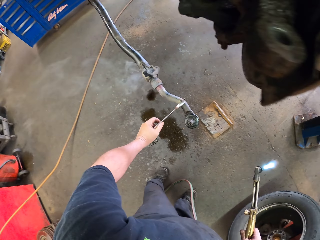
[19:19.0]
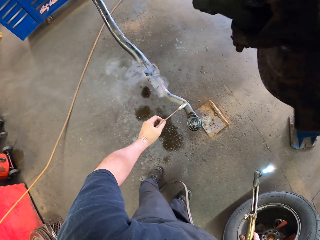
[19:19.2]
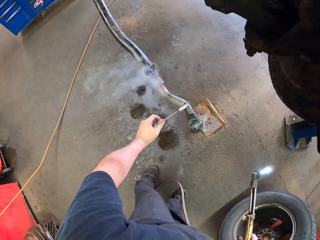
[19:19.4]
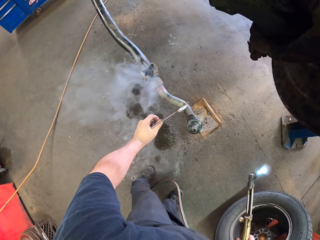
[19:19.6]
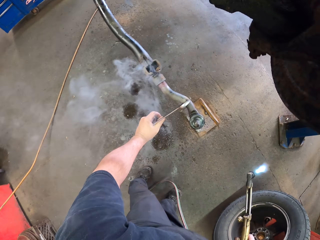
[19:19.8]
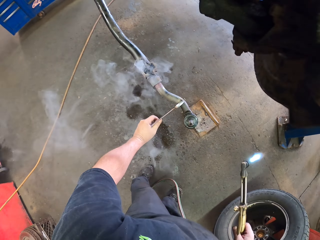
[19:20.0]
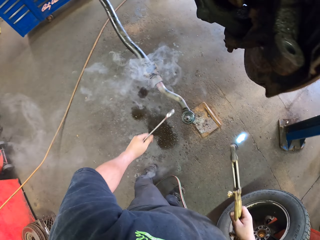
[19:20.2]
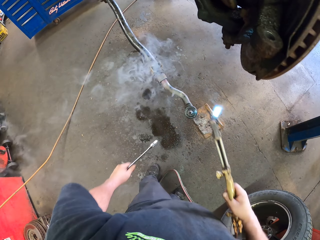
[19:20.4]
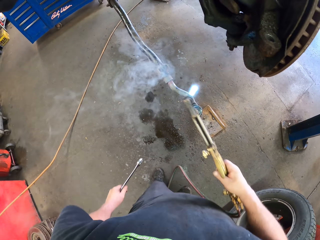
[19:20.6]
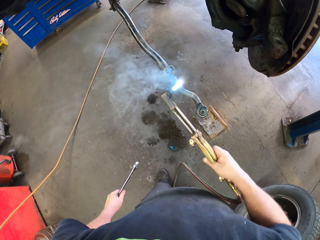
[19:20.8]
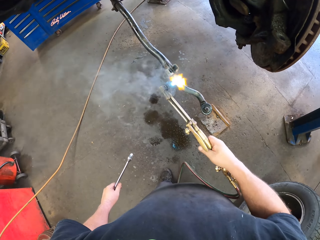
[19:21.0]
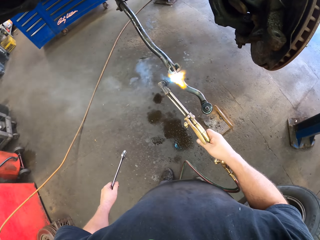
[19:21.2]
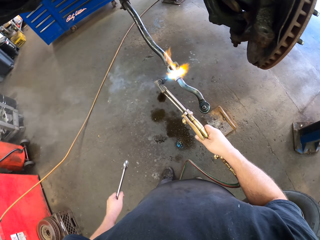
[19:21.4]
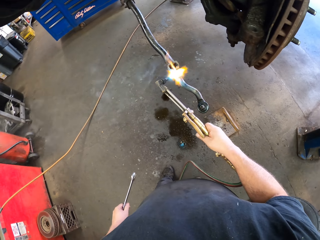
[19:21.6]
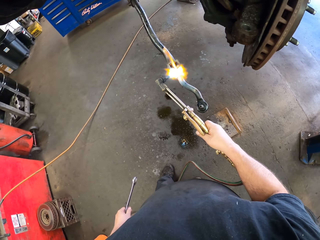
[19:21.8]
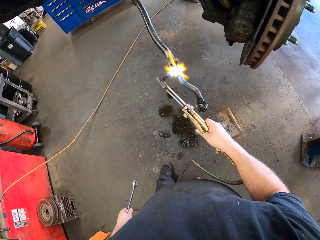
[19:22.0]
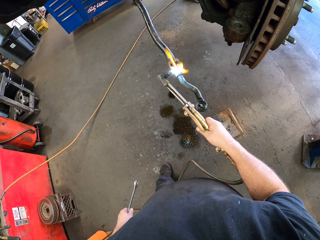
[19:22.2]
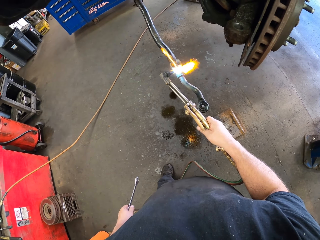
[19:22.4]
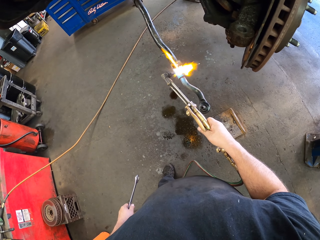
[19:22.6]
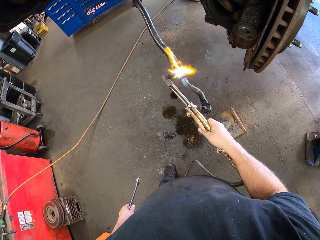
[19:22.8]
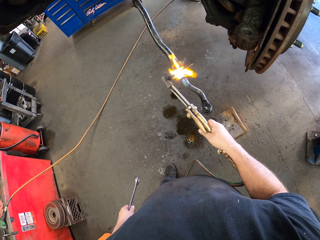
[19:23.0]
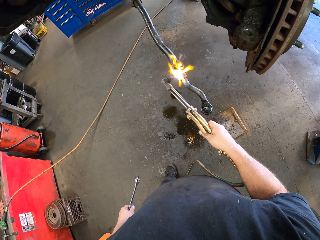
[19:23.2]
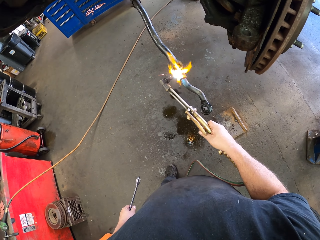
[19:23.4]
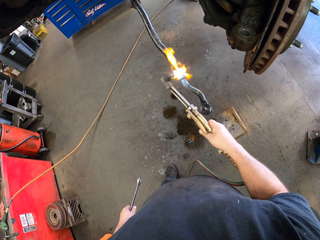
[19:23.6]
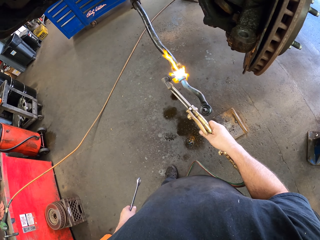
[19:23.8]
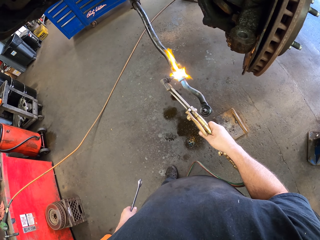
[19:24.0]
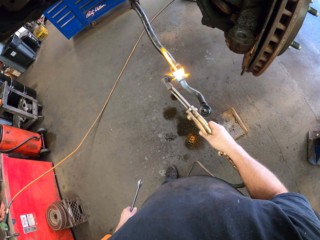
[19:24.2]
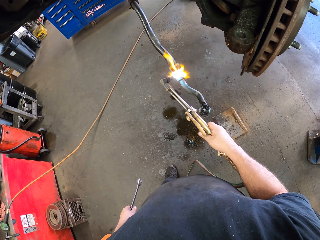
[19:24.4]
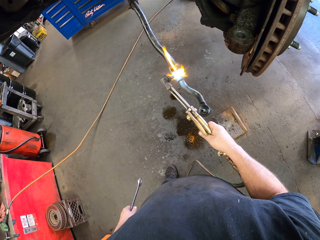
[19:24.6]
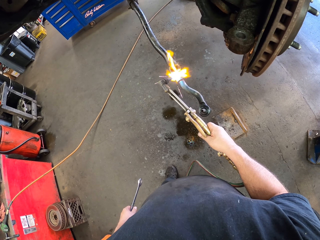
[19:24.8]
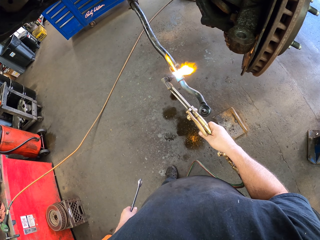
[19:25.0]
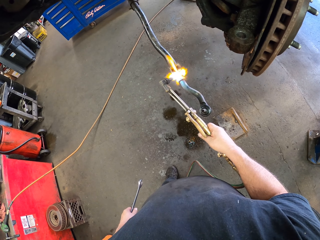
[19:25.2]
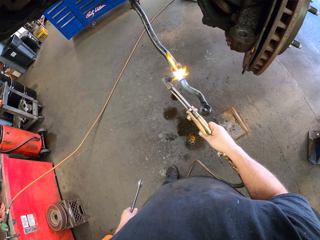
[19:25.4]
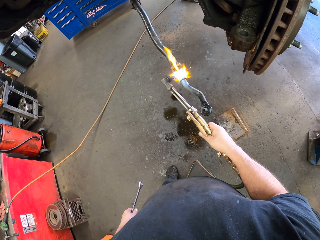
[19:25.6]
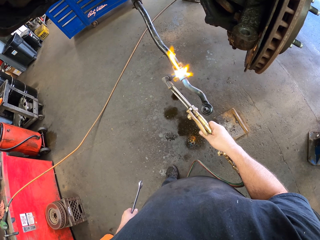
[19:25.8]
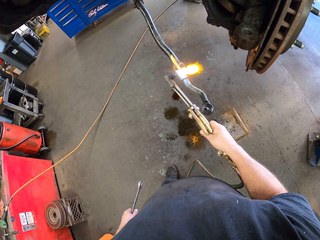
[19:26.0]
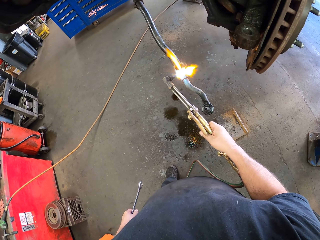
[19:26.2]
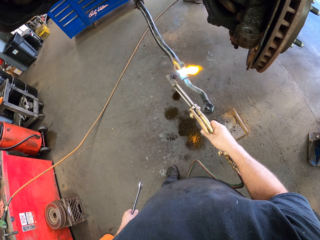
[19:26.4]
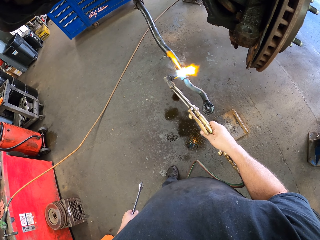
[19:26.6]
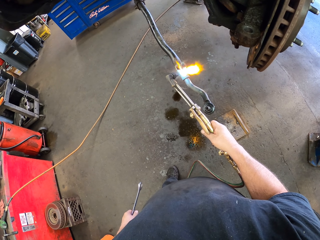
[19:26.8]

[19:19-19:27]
The camera wearer heats the radius rod with a blow torch. They hold a combination spanner.

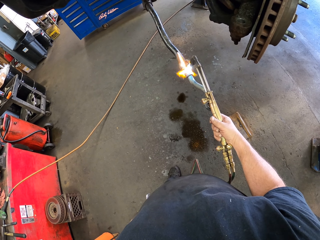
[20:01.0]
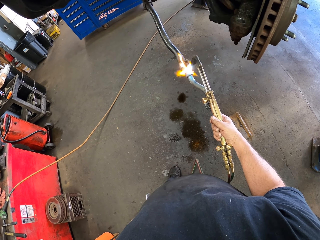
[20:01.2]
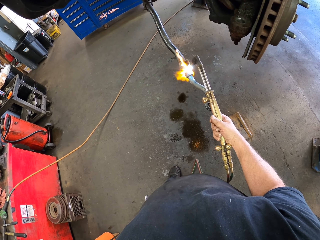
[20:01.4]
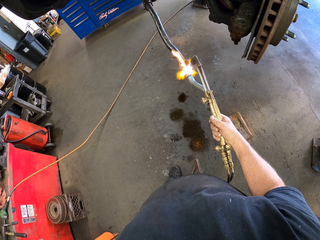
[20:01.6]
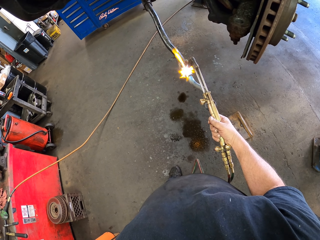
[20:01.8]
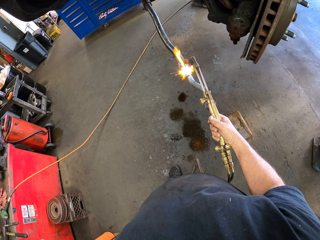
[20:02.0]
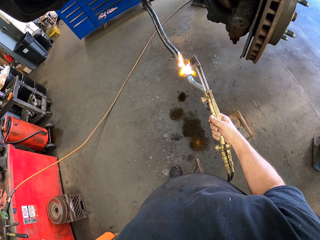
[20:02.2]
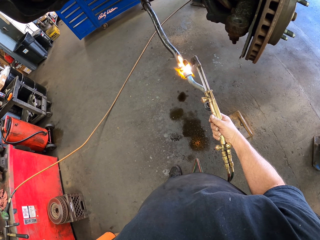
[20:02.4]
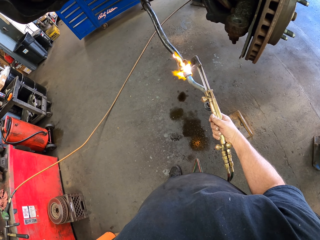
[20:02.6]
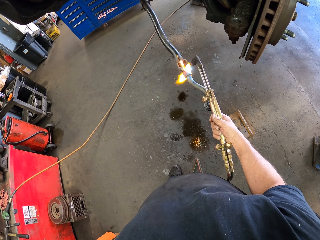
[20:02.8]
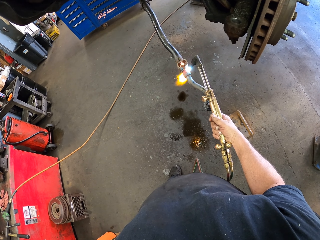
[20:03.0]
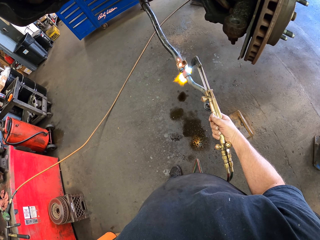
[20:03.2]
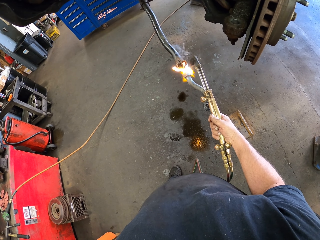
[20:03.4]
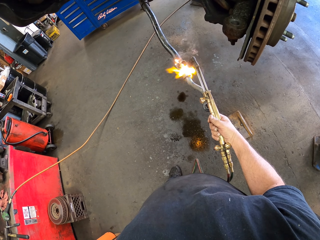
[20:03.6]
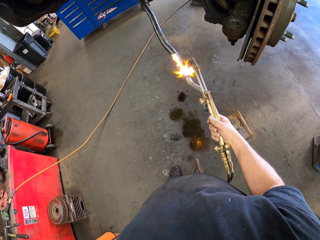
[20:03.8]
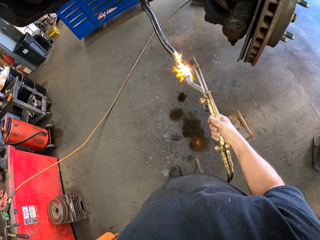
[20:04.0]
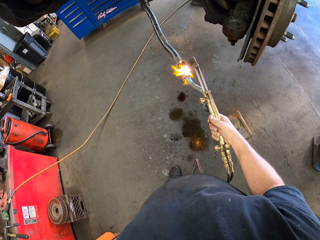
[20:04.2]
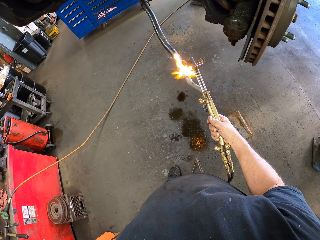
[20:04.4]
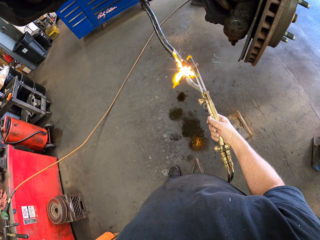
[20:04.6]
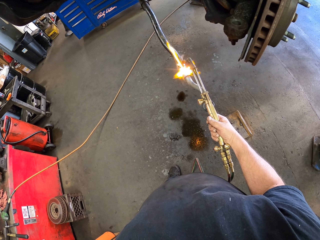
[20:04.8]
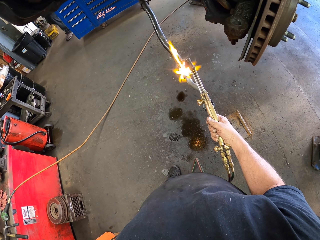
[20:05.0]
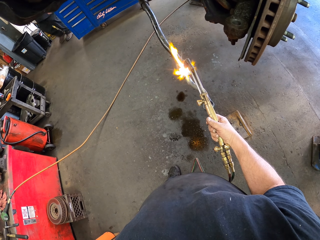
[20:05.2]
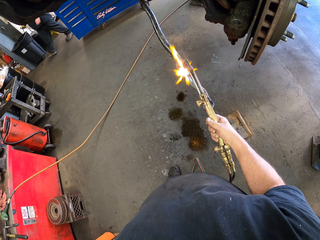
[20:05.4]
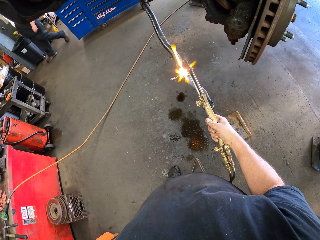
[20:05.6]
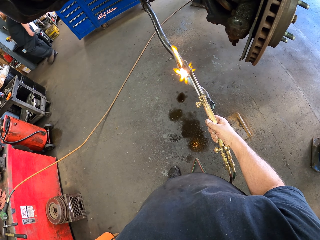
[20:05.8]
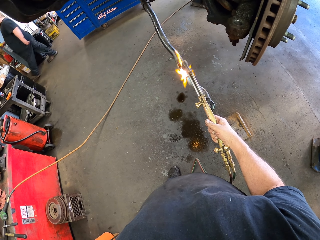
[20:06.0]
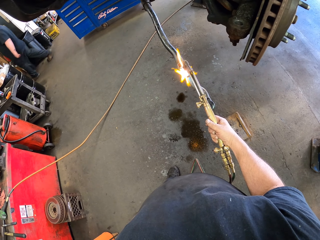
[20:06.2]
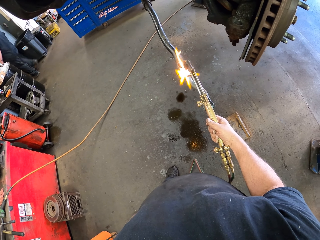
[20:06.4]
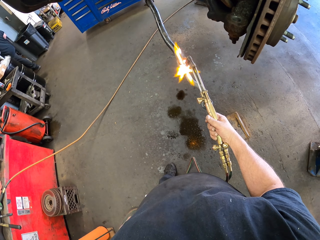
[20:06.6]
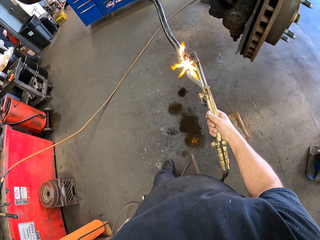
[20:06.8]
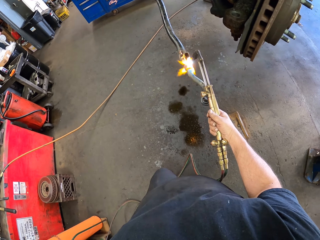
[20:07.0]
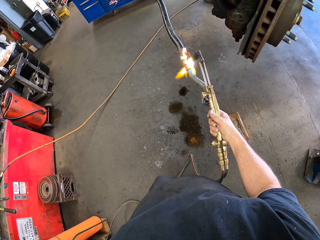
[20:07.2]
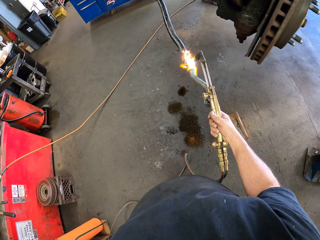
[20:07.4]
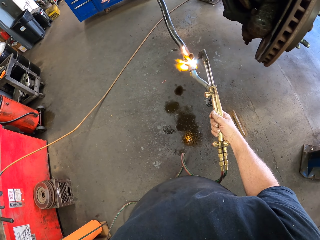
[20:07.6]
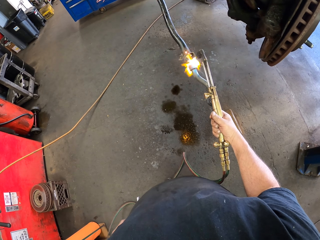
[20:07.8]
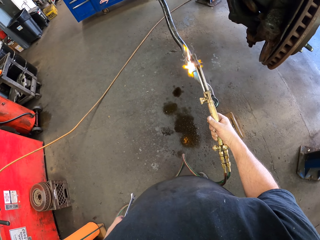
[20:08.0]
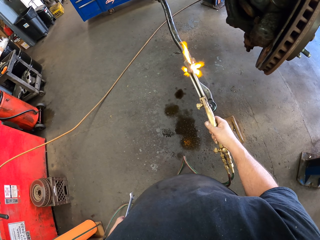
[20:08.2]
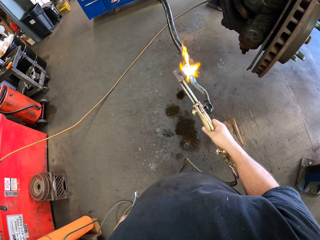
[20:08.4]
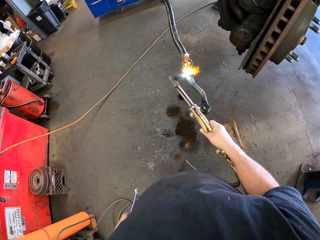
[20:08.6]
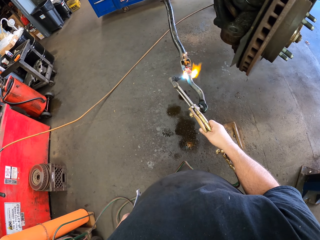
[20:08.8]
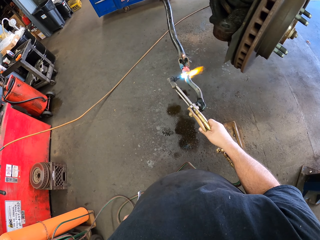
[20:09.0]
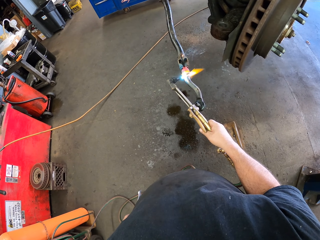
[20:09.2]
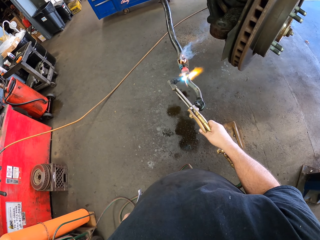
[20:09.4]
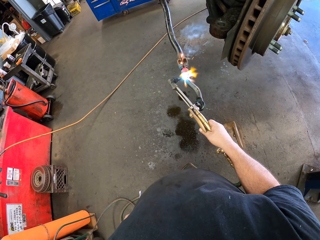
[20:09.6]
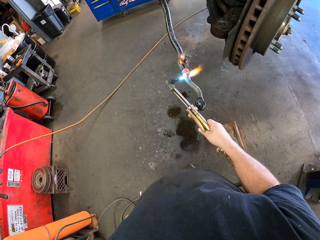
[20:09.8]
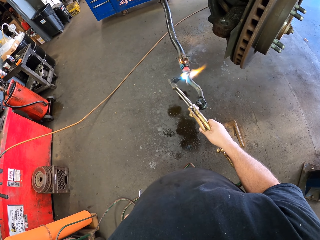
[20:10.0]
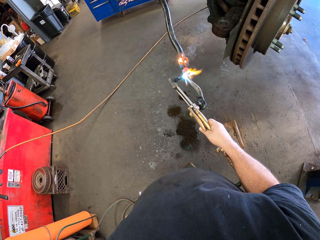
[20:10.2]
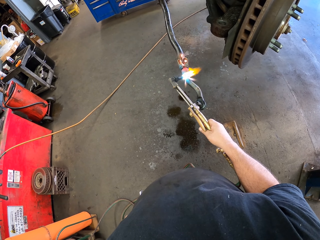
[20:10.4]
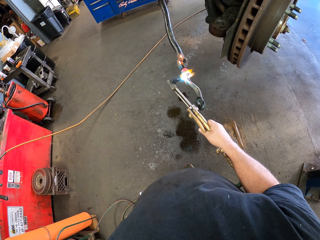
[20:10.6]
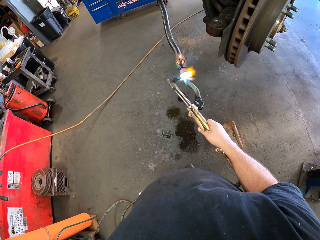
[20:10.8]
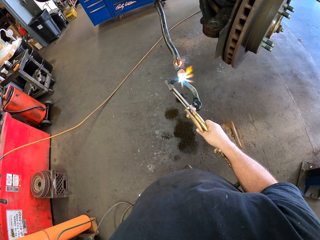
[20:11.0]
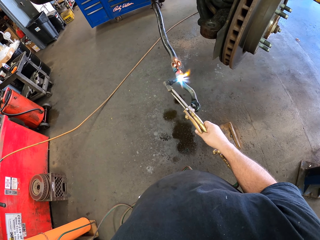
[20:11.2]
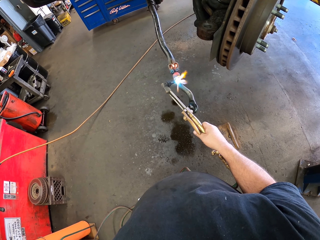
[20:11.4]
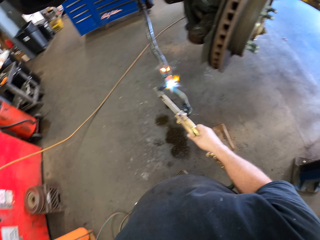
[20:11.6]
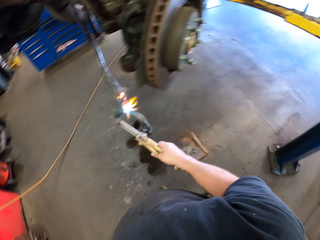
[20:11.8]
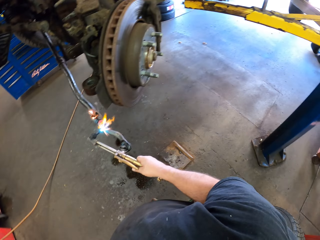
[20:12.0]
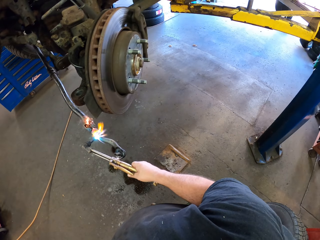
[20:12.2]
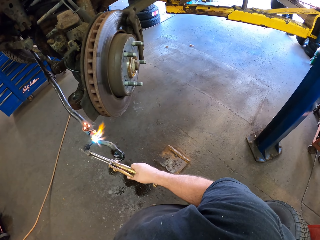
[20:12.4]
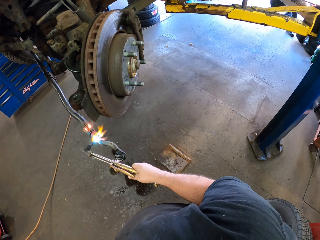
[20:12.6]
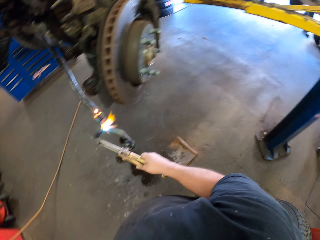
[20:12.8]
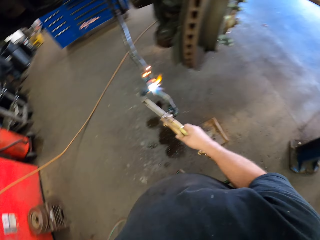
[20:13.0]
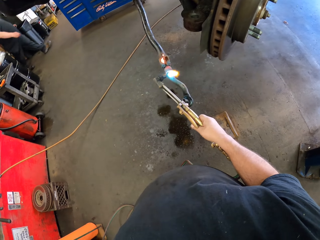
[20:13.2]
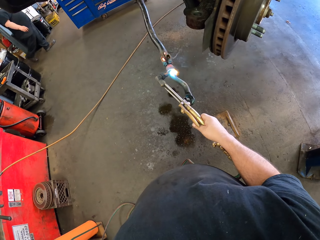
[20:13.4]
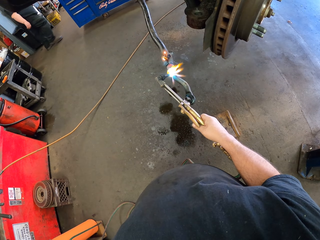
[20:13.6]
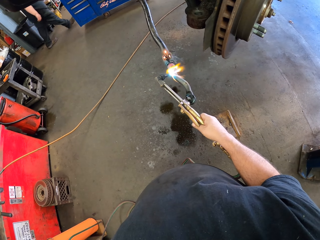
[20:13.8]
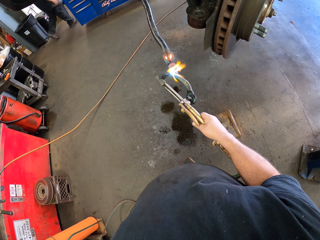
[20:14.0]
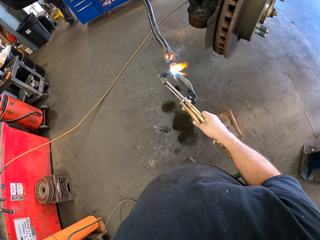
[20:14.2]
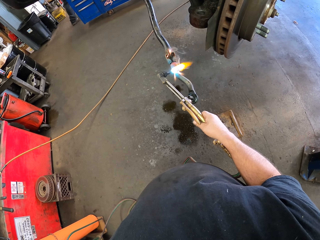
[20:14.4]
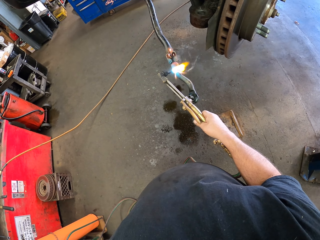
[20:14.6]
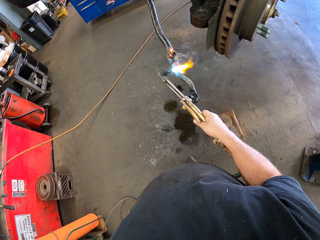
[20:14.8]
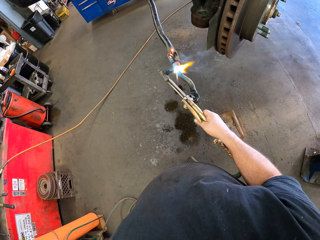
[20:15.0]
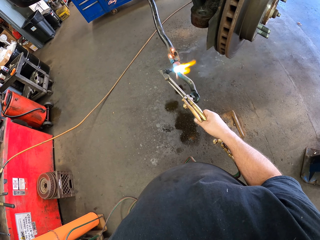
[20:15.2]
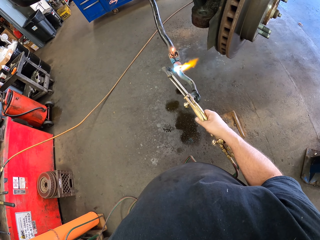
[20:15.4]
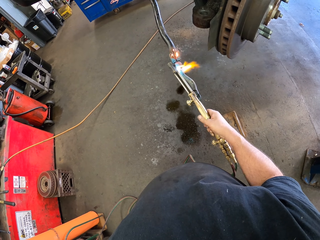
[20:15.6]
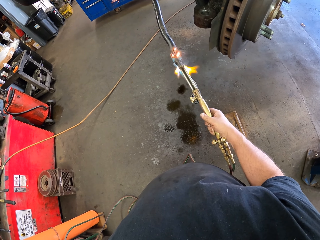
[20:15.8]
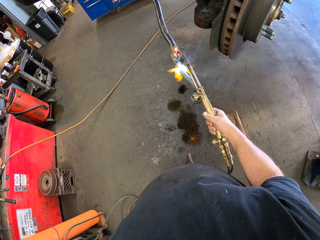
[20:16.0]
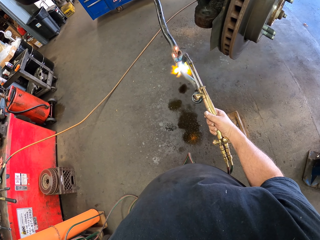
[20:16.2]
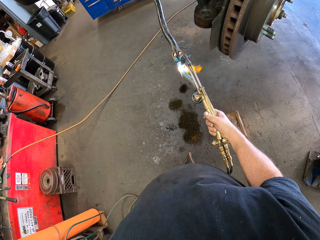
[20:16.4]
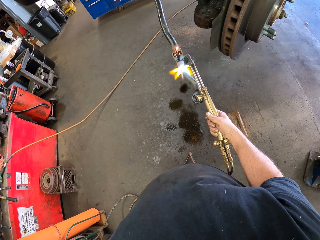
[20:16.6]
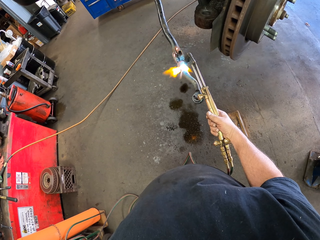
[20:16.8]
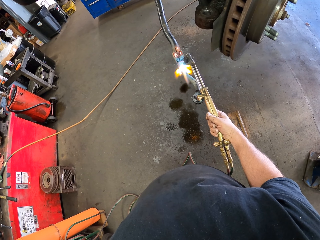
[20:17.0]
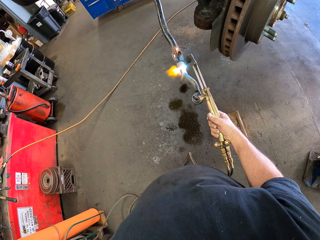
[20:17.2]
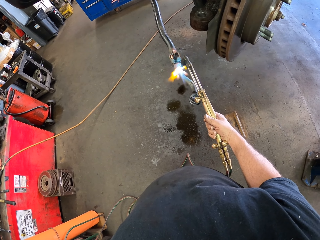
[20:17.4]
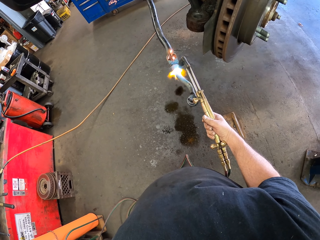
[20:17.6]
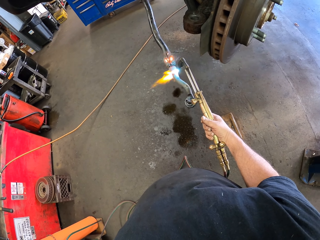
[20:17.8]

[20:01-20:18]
The camera wearer heats the radius rod with a blow torch. They hold a combination spanner. They heat the radius rod with the blow torch. They heat it again.
